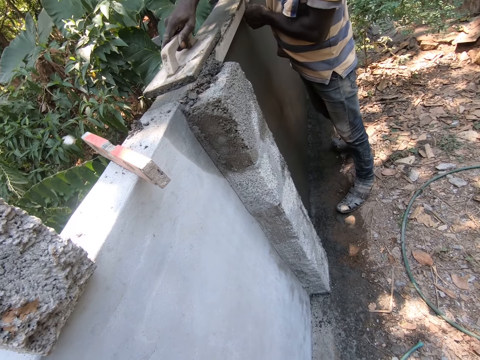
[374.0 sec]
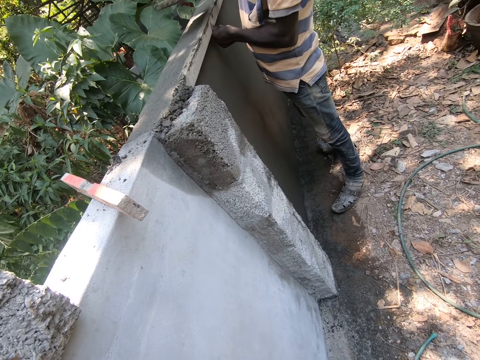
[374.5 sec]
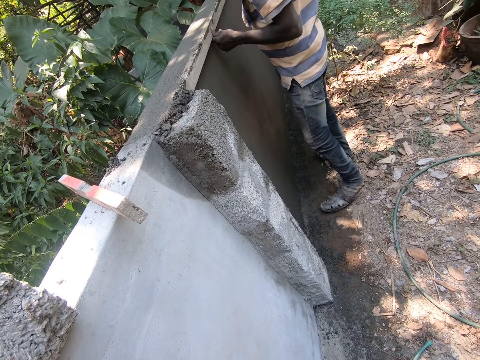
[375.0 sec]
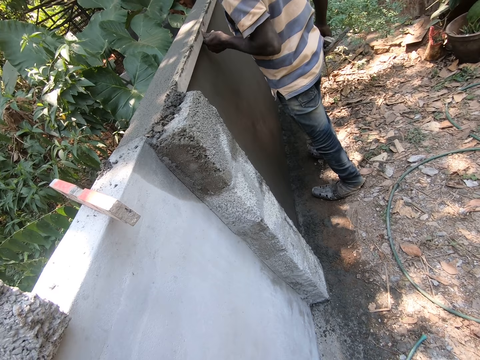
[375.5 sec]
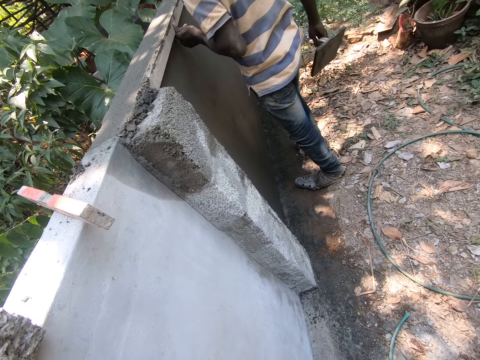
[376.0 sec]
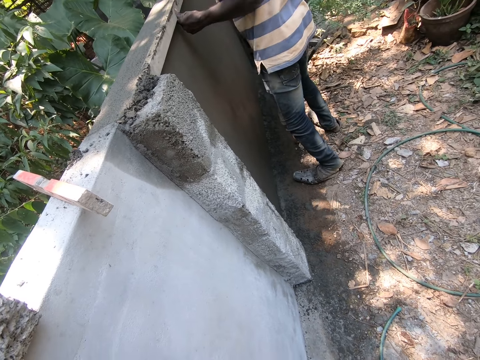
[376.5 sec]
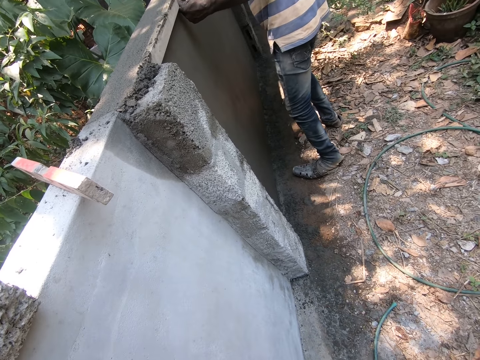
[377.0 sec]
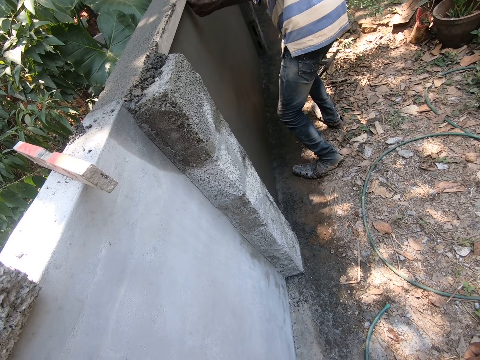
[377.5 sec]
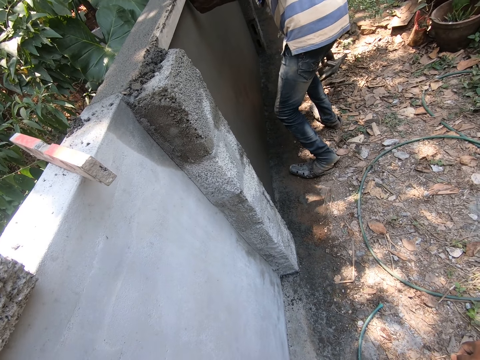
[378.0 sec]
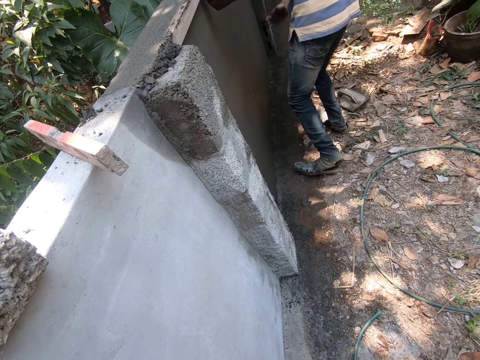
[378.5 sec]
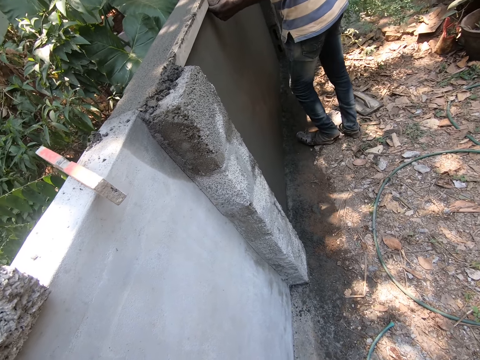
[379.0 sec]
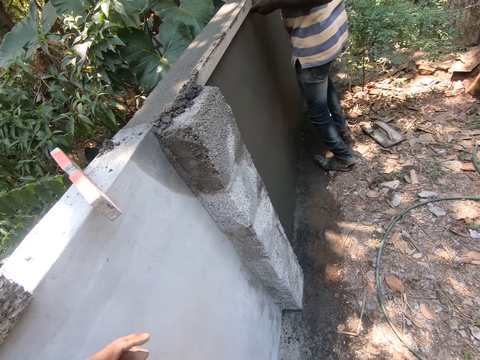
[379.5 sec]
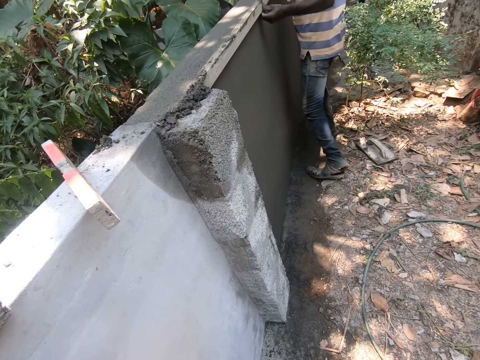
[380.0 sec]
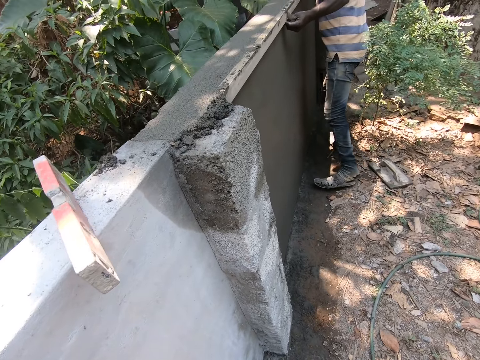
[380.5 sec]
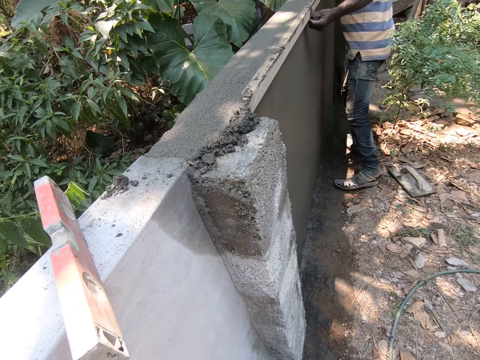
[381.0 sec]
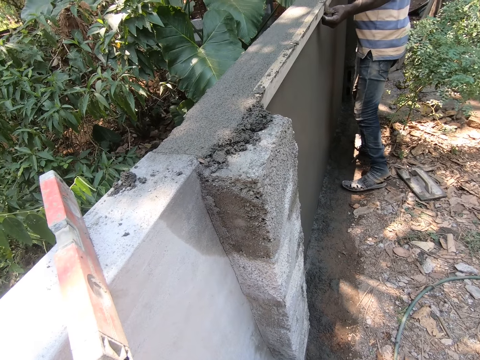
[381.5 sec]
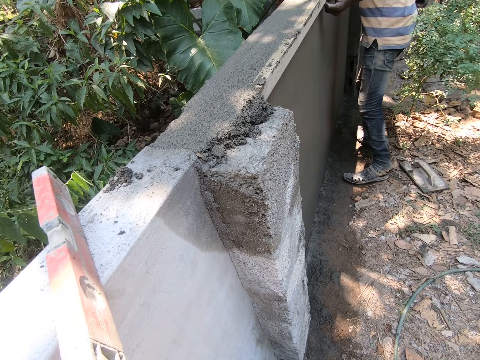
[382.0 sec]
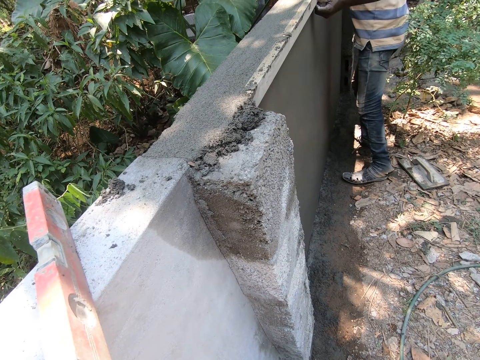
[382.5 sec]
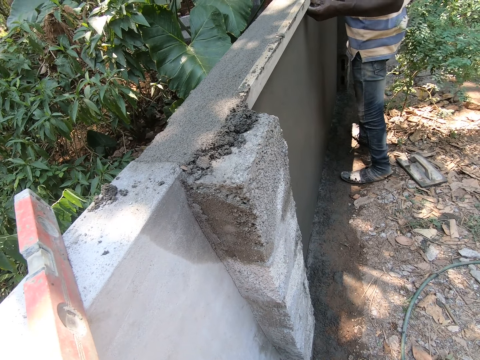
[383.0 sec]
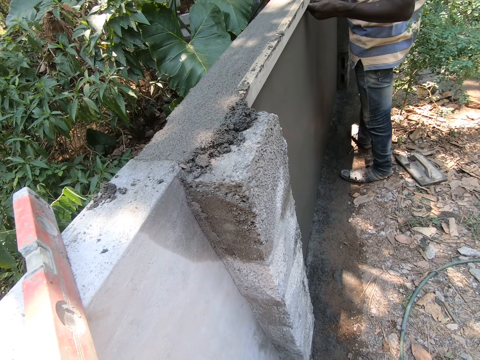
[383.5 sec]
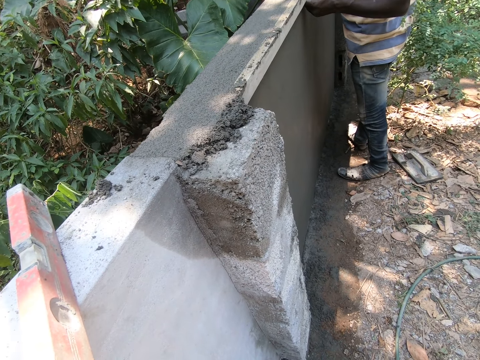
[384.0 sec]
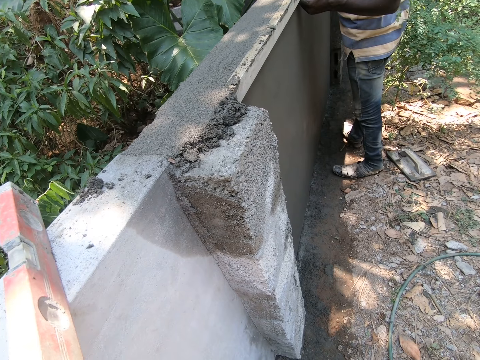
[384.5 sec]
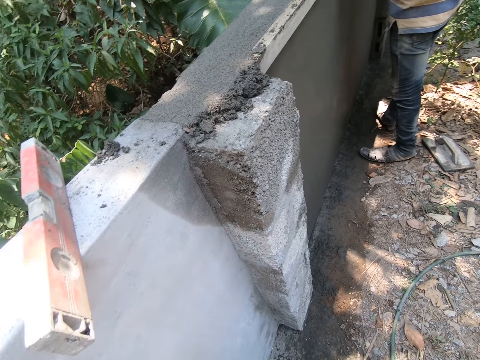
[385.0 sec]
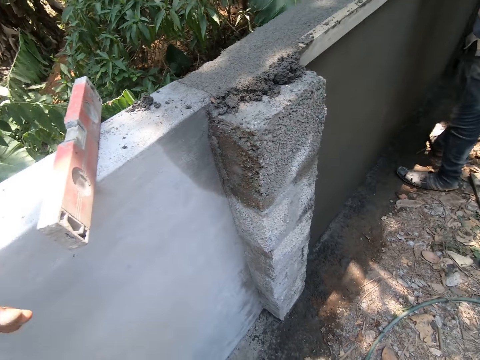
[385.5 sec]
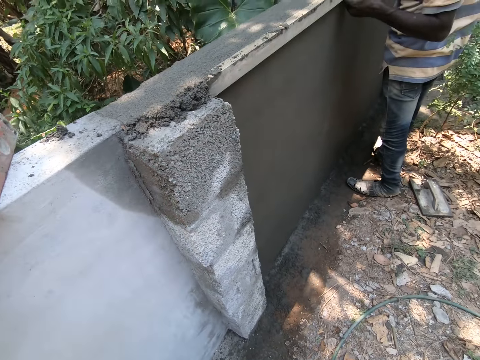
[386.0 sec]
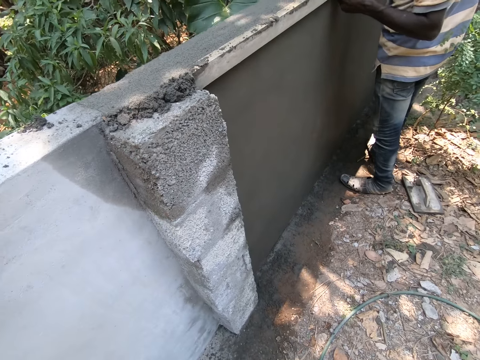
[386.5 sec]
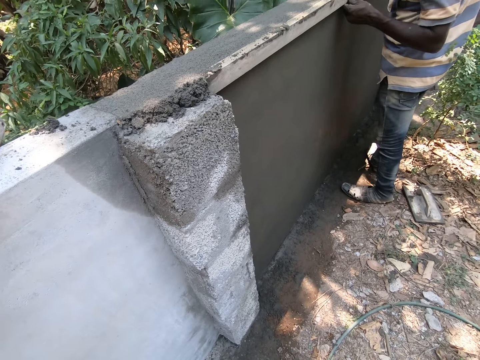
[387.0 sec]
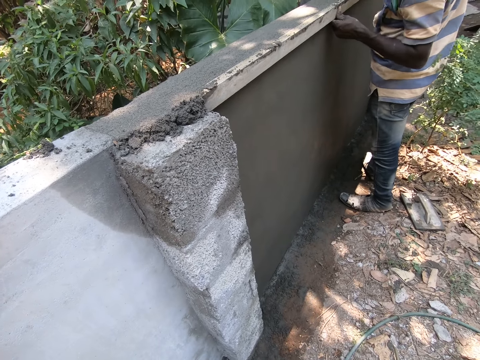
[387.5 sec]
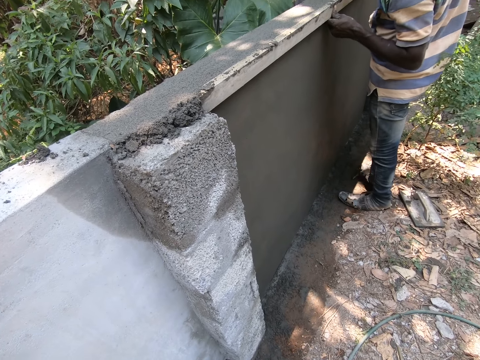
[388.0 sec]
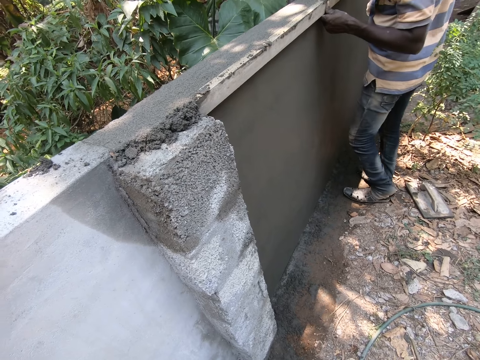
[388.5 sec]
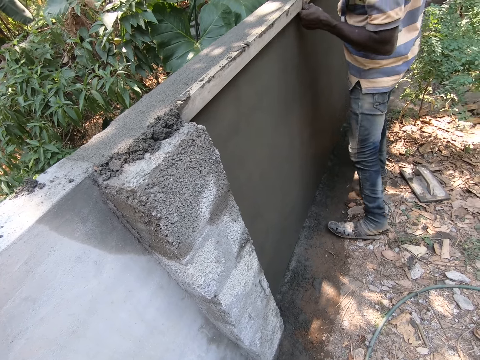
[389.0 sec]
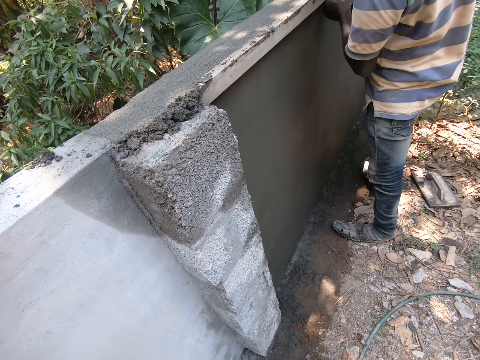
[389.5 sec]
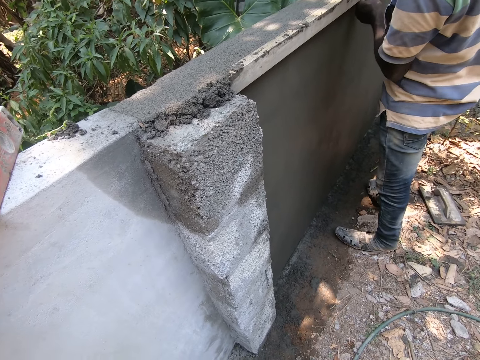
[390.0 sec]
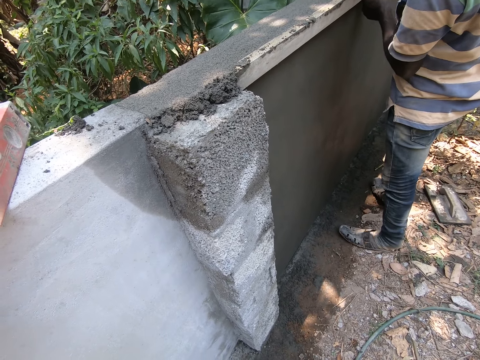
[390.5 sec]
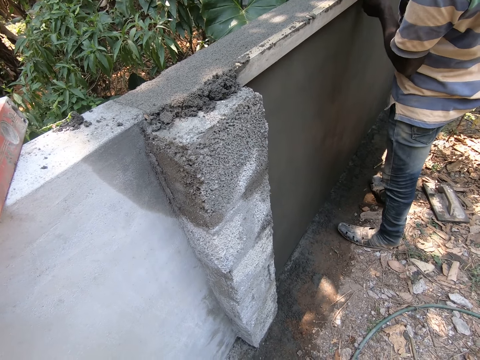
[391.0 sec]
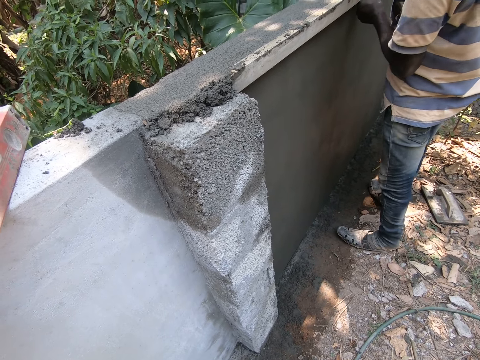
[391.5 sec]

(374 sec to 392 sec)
A person drops a hawk down. The person walks along a wall. The camera wearer looks around. They look at the wall.

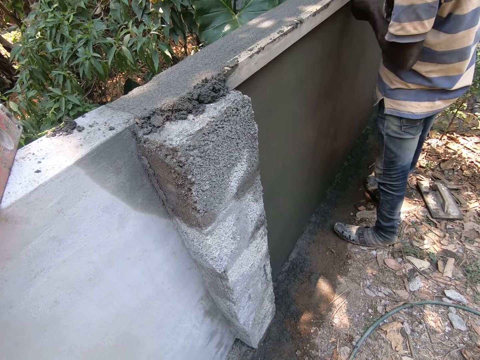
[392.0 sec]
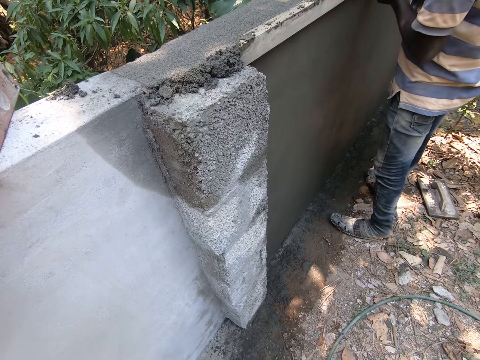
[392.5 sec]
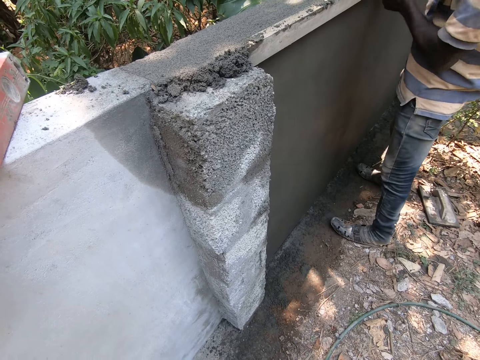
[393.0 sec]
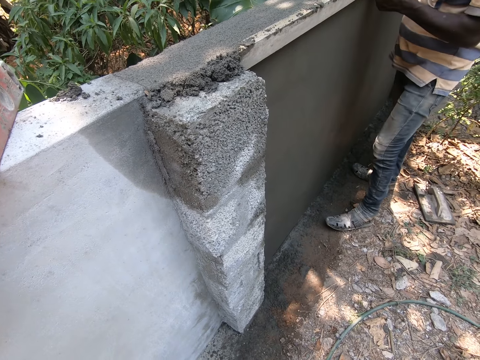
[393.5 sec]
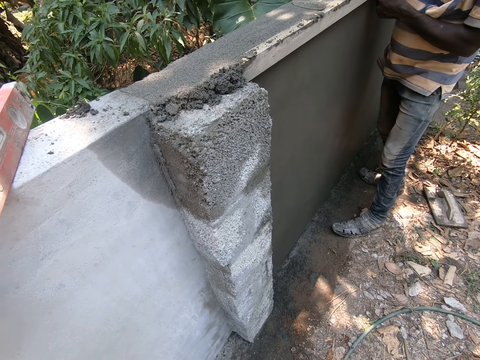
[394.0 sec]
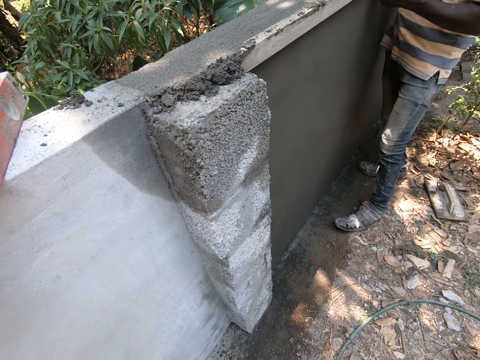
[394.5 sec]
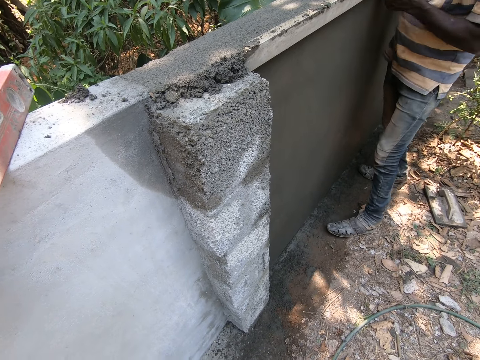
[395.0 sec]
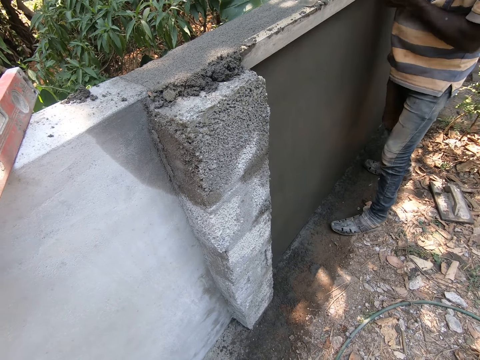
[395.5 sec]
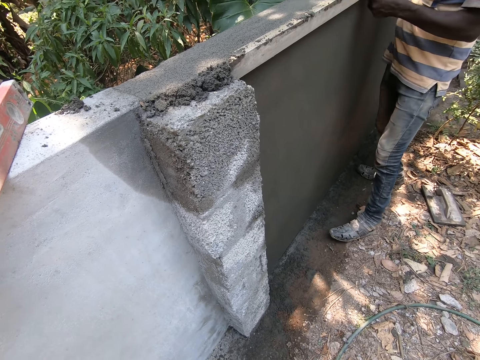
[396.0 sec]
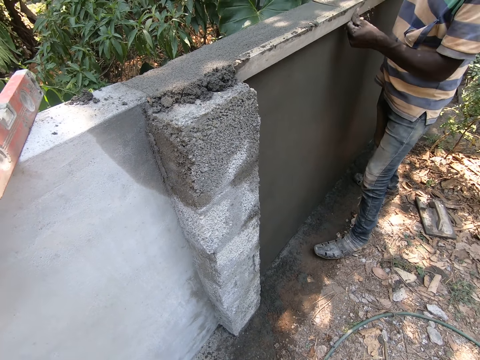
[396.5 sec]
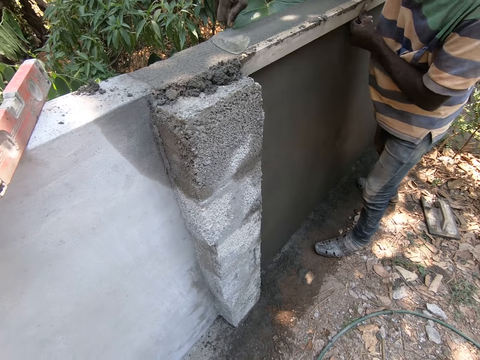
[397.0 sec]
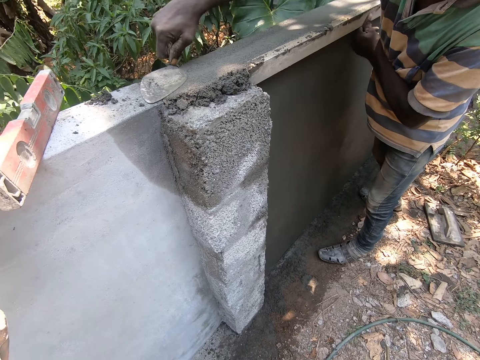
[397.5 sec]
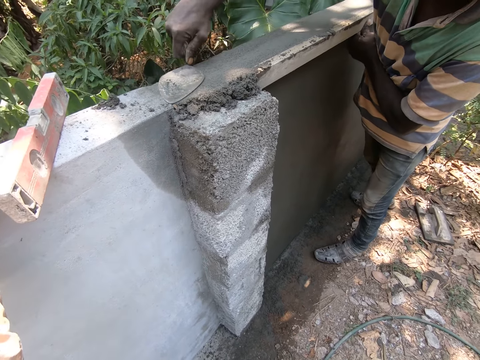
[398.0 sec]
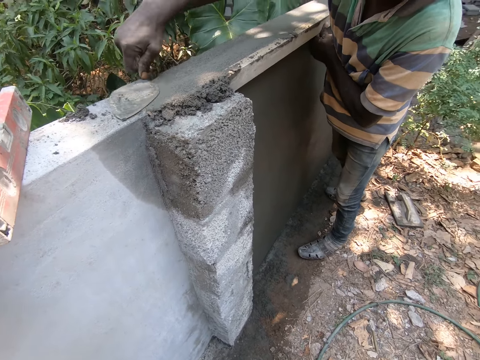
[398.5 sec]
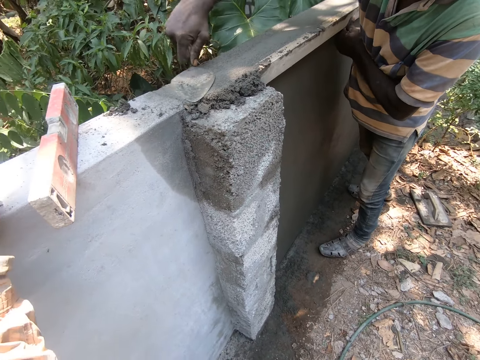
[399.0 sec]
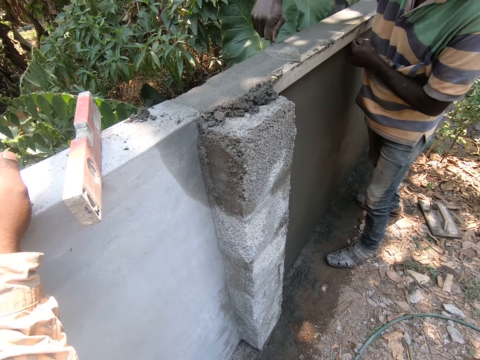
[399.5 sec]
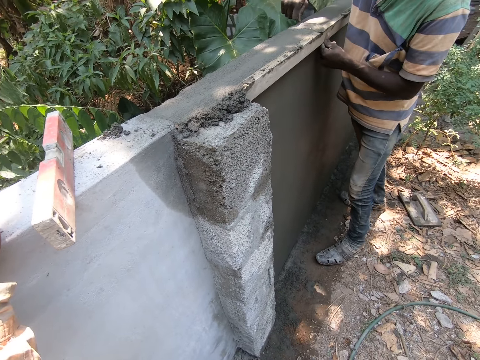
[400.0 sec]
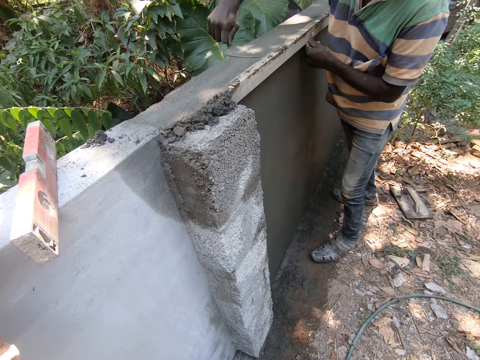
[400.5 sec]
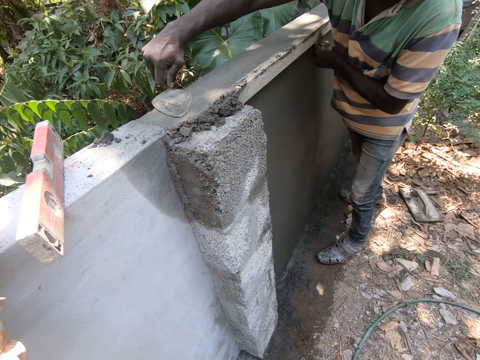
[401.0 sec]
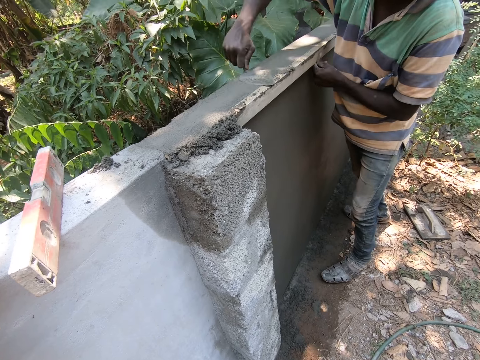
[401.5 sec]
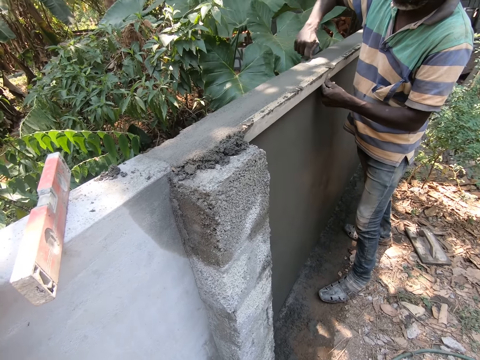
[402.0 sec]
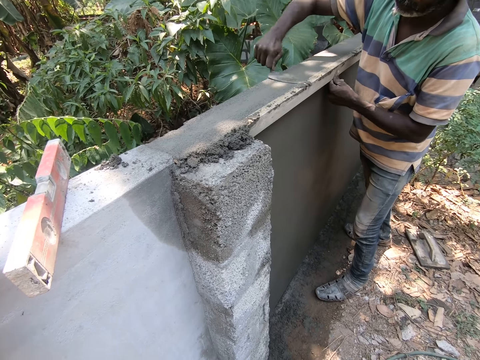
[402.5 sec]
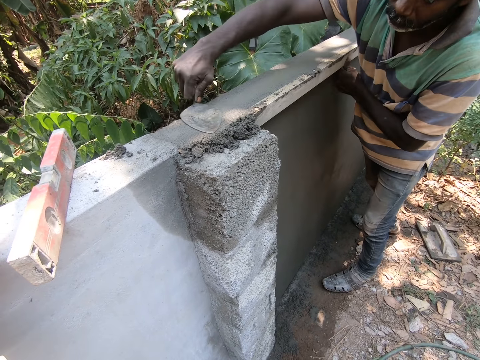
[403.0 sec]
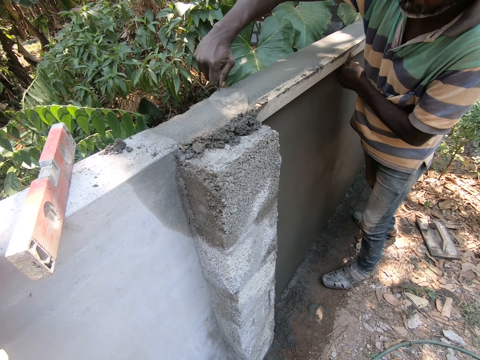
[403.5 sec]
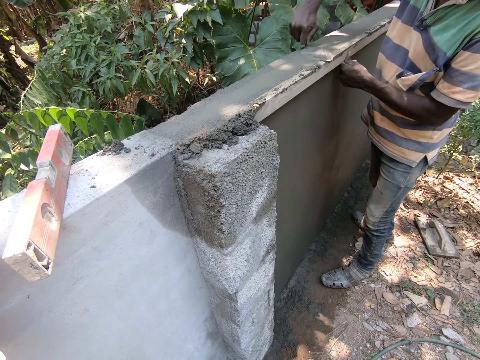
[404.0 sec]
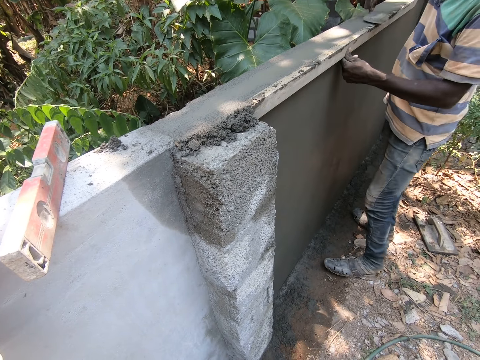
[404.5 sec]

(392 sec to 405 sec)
A person smoothens mortar on a wall with a trowel.
